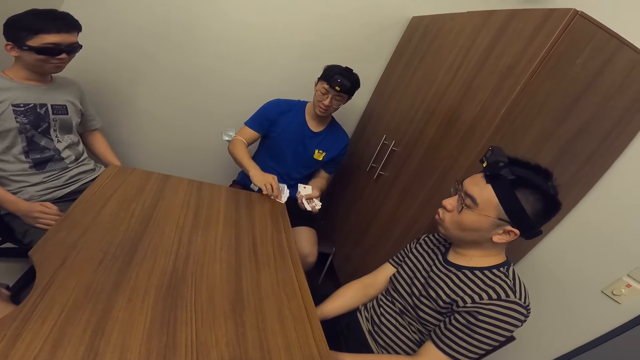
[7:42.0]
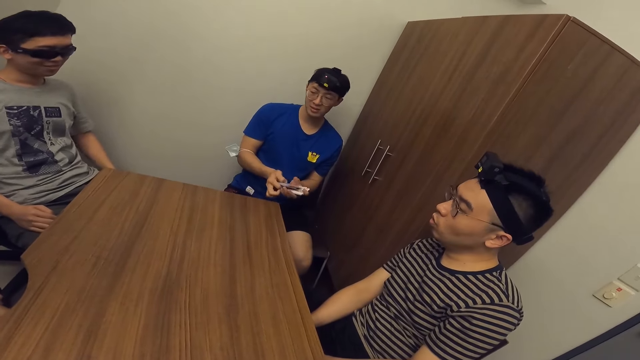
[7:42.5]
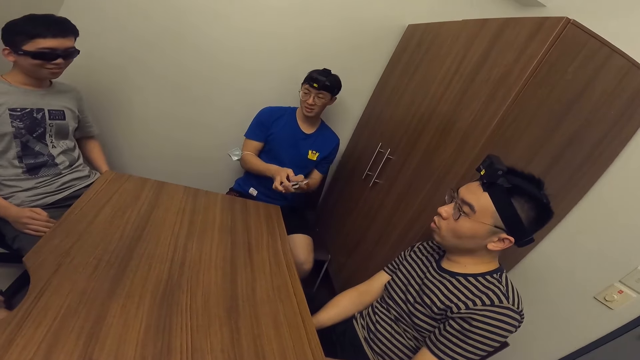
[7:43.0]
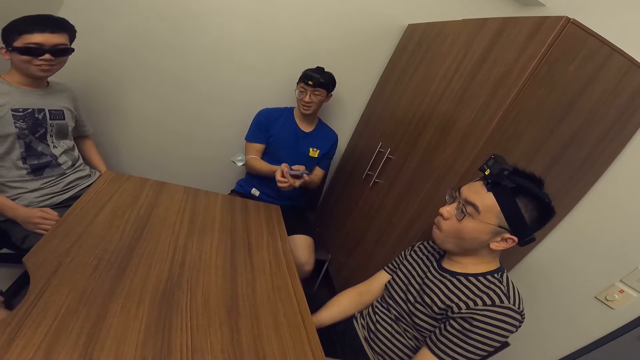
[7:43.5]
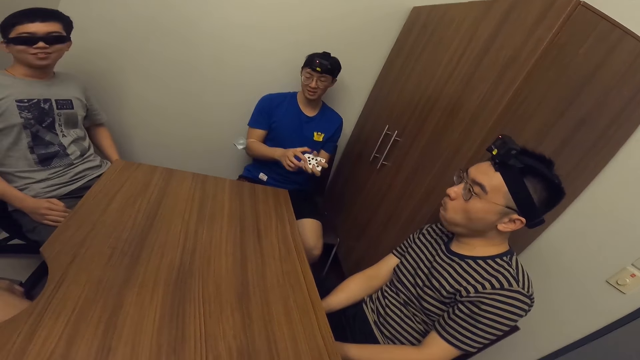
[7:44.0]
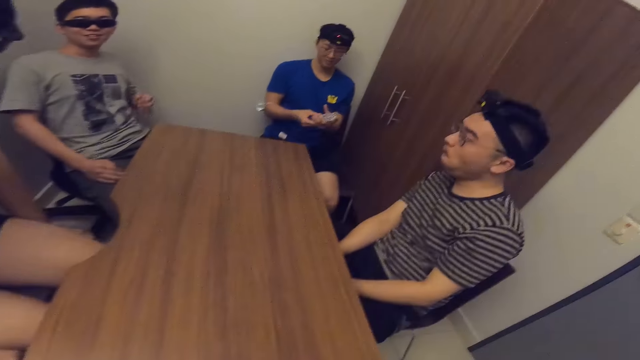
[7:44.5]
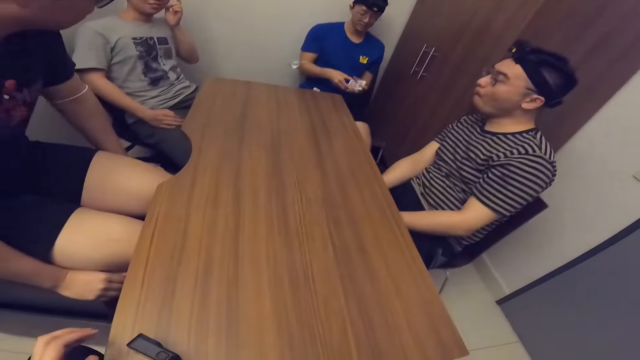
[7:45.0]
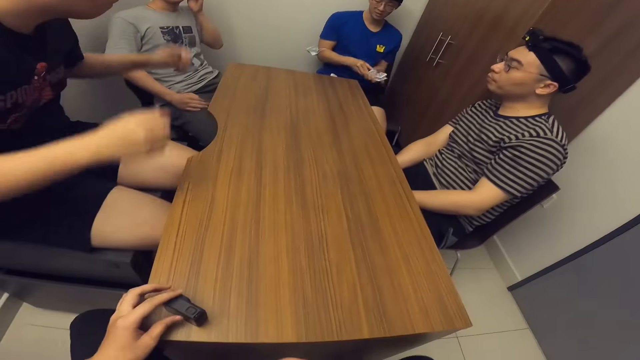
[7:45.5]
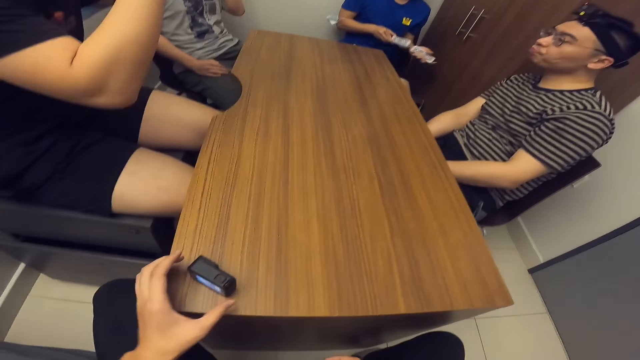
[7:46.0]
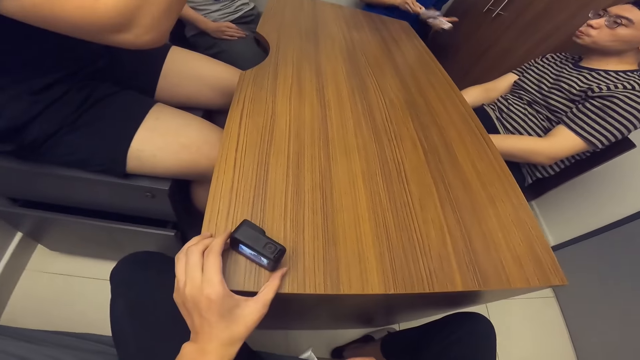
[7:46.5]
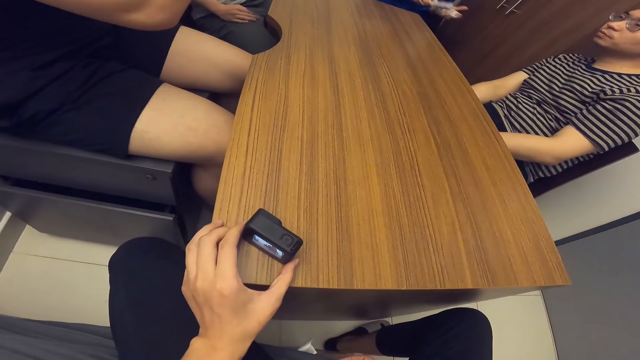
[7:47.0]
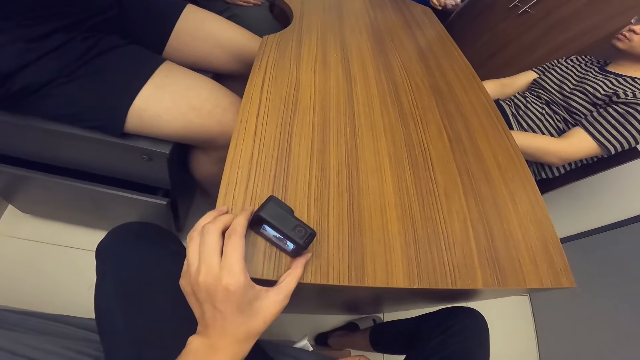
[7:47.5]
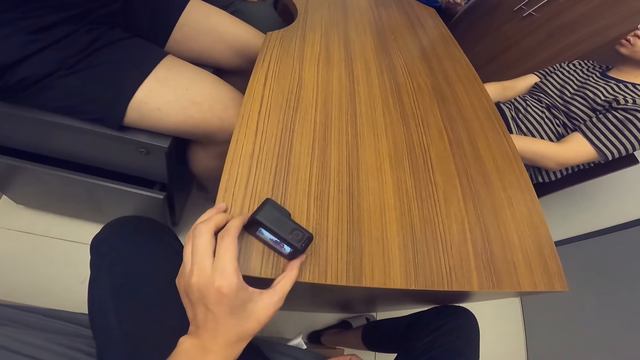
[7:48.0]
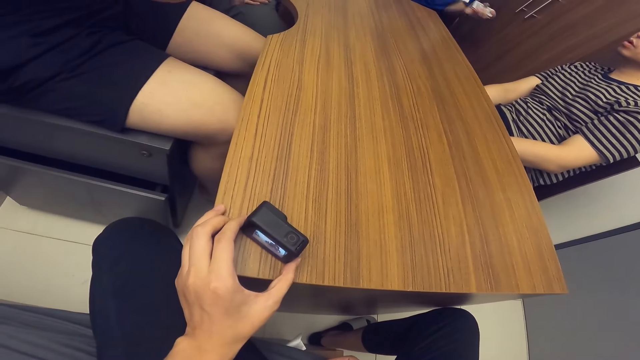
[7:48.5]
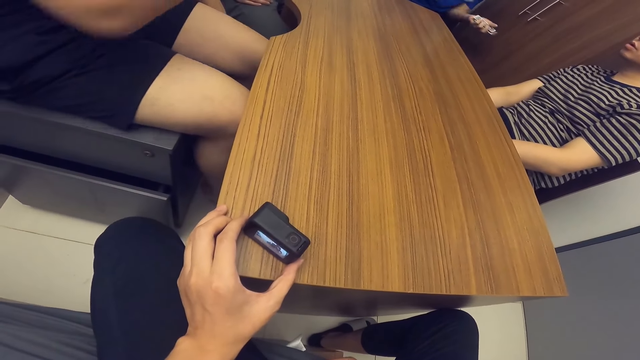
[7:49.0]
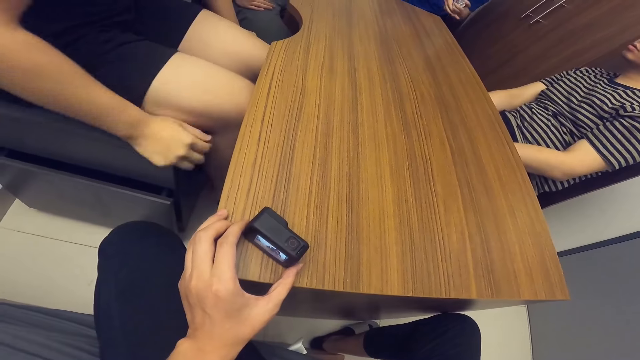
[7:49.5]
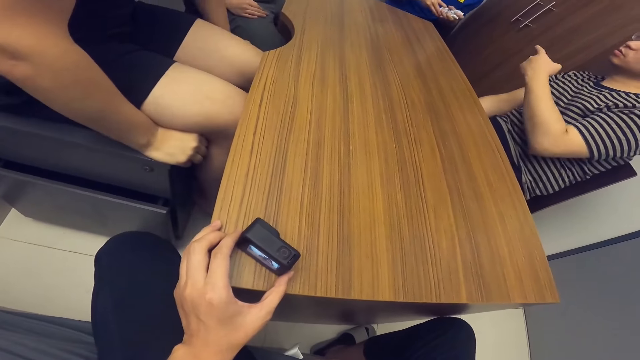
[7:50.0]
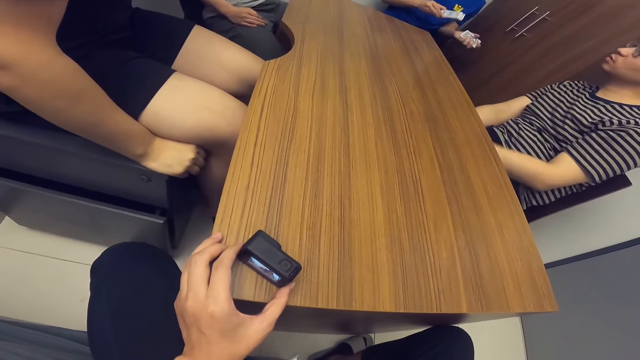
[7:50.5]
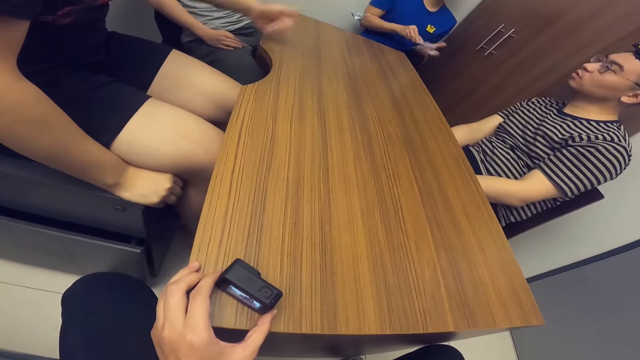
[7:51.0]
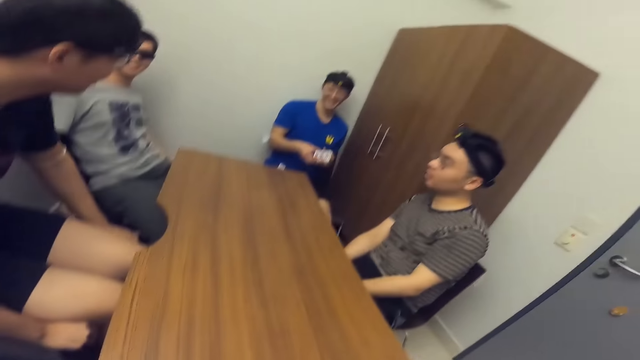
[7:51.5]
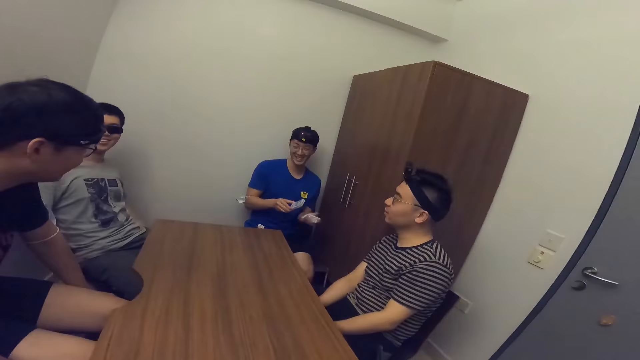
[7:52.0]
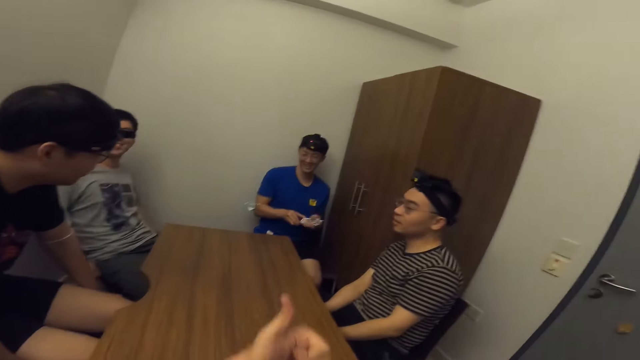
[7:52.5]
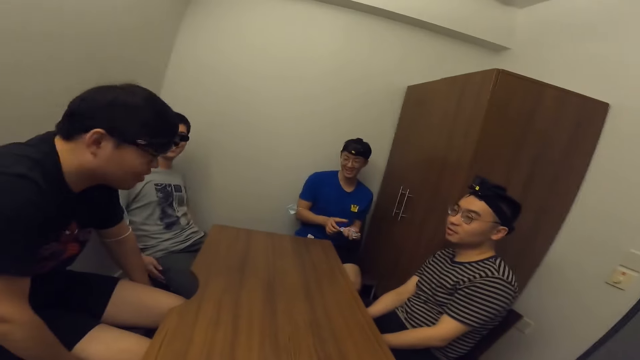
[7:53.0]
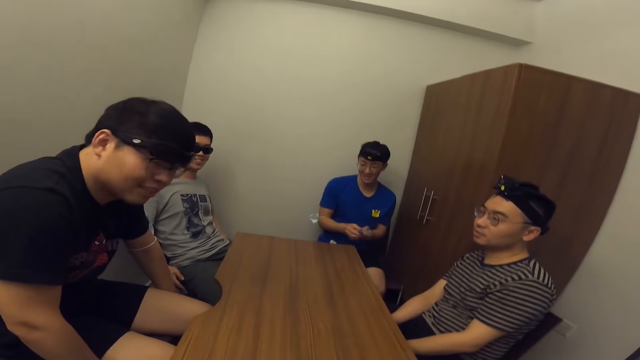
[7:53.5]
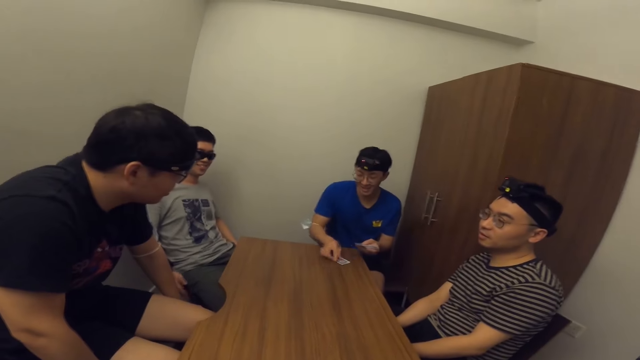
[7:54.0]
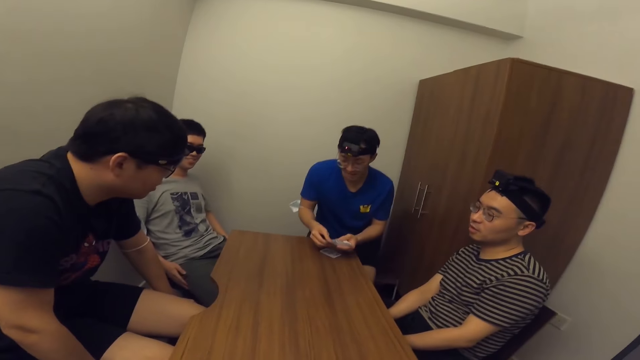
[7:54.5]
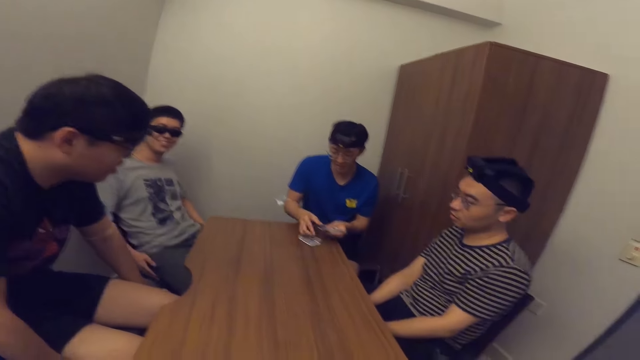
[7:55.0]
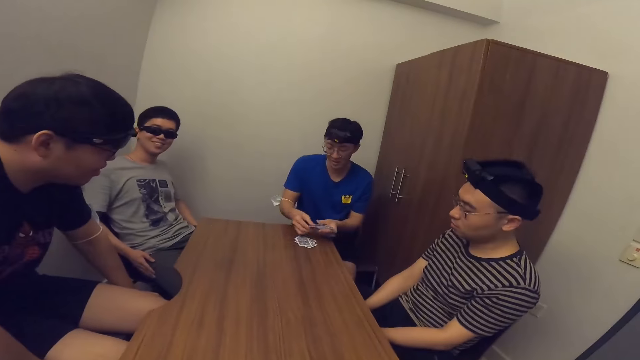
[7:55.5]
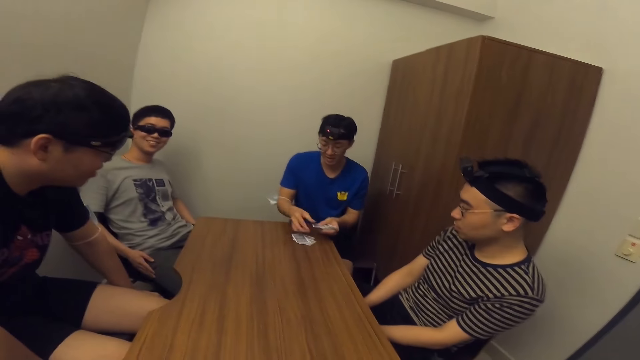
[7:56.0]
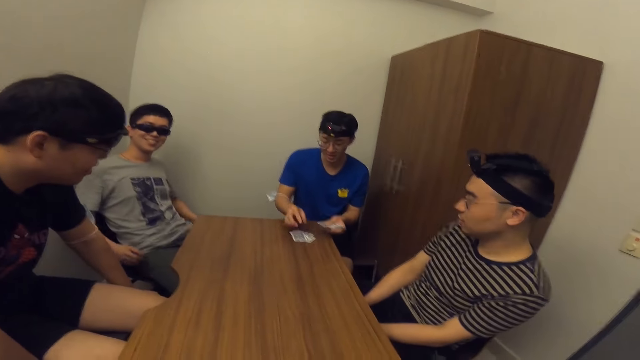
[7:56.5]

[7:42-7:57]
A man shuffles the cards with his hands. The camera wearer adjusts a table camera with his left hand. Another man holds the chair. The first man shuffles the cards. The camera wearer lifts his hand. The first man serves the cards on the table with his hands.

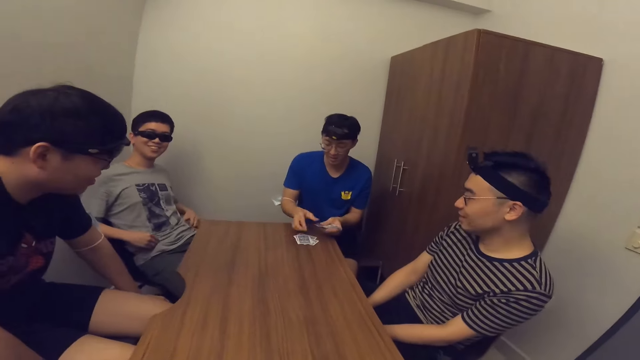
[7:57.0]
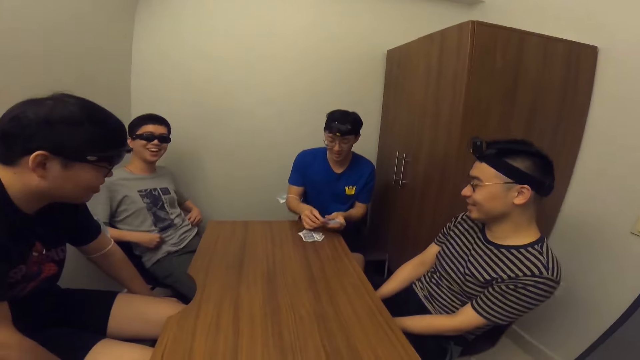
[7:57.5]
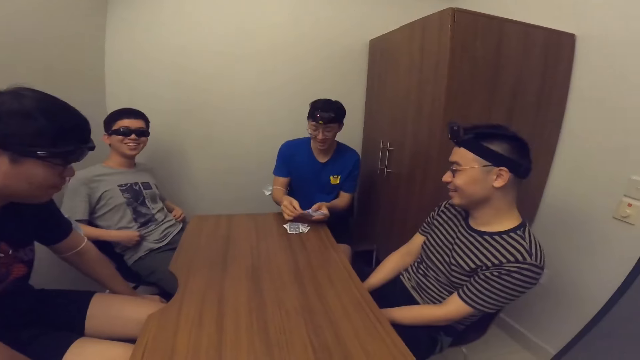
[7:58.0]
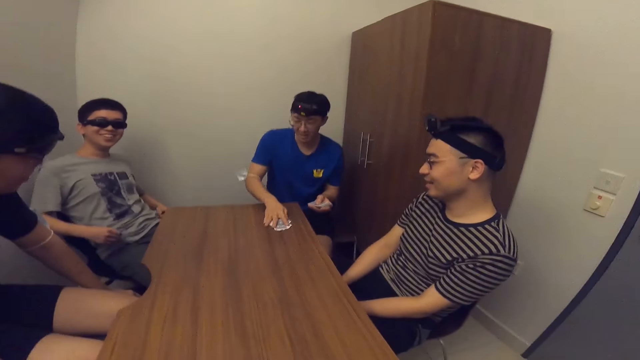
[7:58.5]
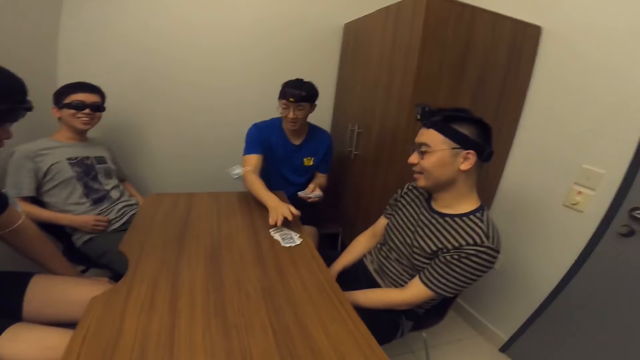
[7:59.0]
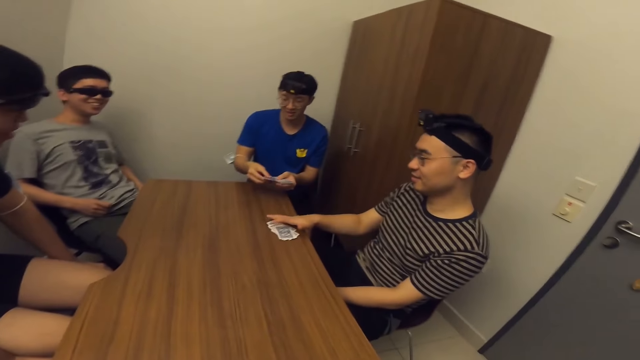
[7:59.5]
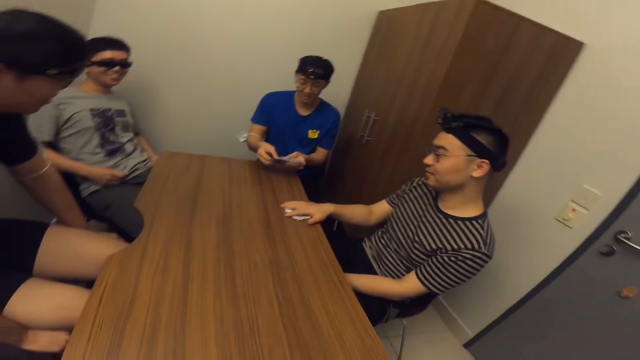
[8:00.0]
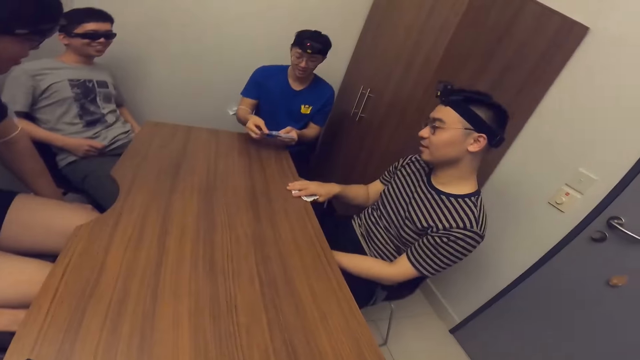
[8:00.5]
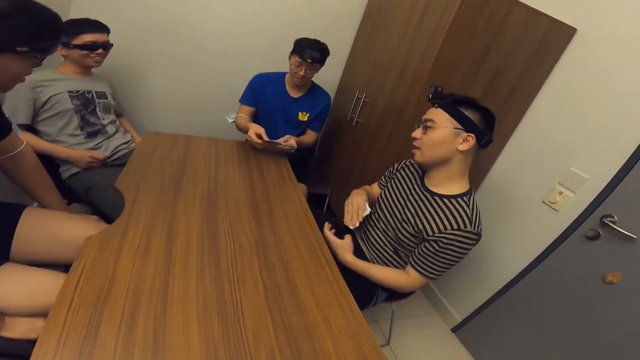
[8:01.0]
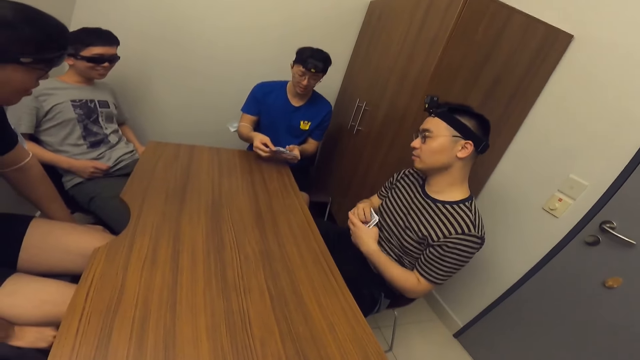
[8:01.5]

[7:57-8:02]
A man pushes the cards on the table towards another man with his right hand. The first man picks cards from the right hand. The other man picks up the cards from the table with his right hand.
